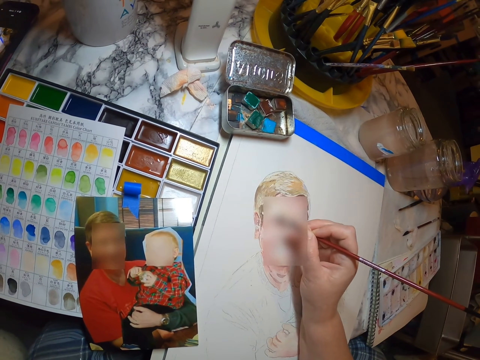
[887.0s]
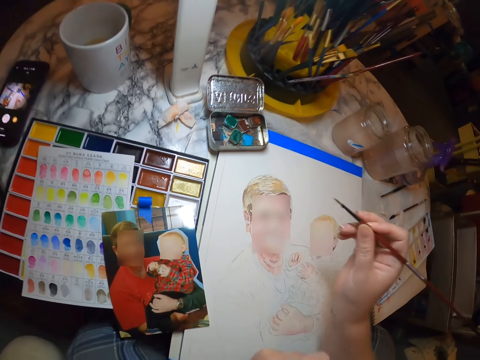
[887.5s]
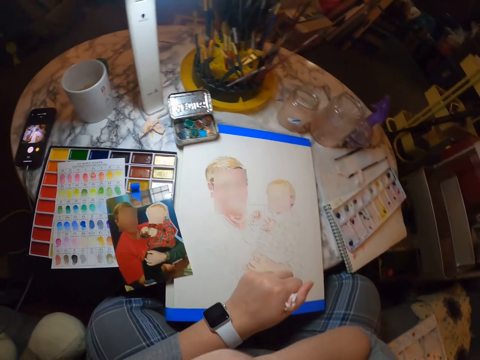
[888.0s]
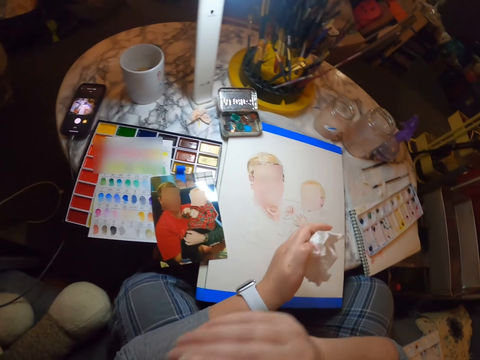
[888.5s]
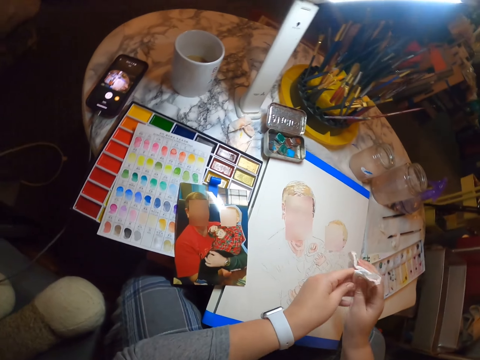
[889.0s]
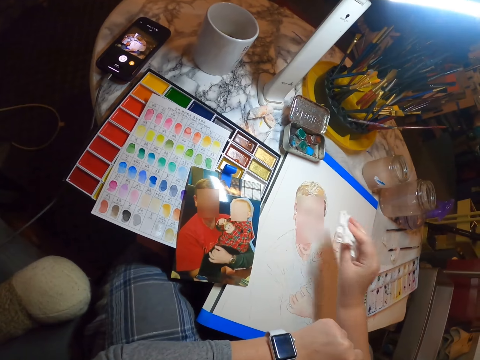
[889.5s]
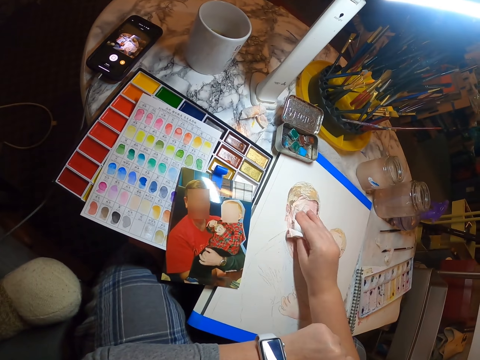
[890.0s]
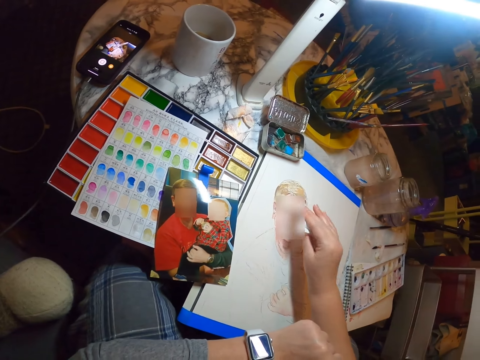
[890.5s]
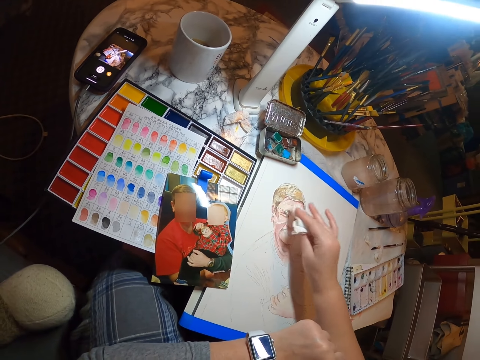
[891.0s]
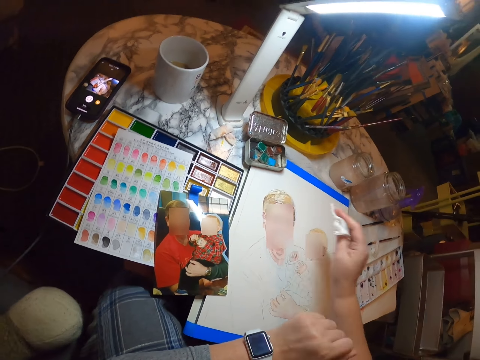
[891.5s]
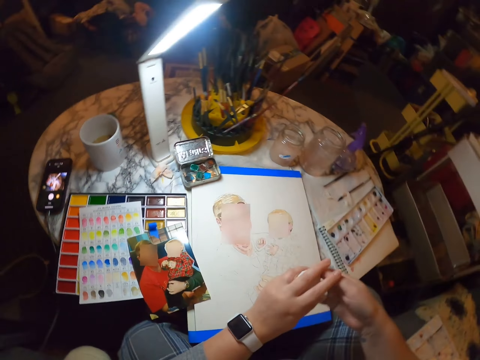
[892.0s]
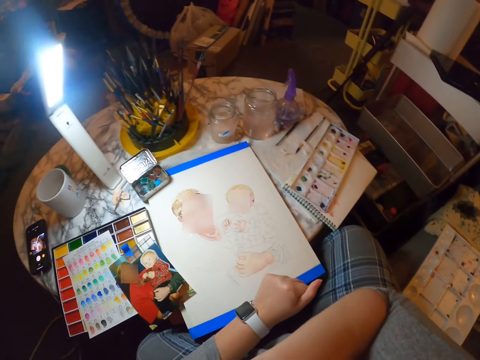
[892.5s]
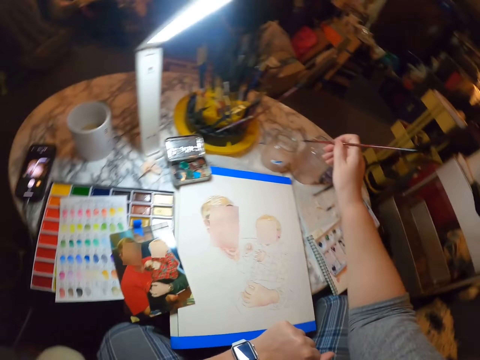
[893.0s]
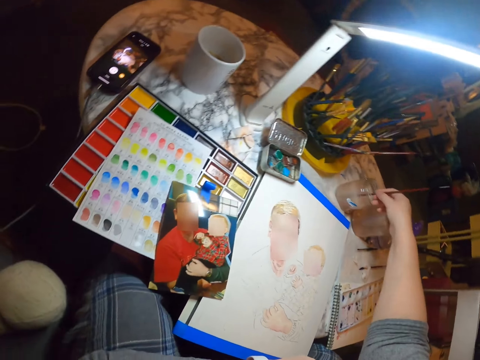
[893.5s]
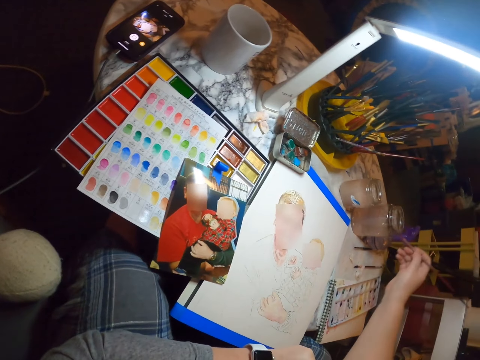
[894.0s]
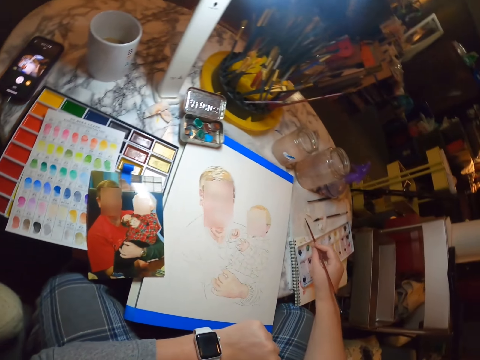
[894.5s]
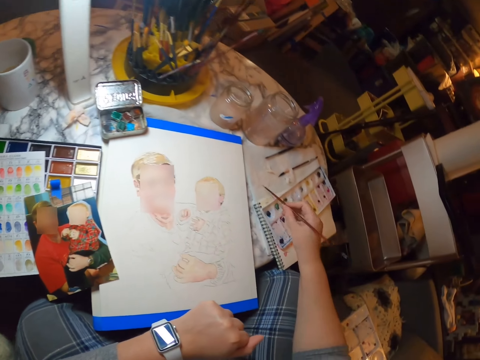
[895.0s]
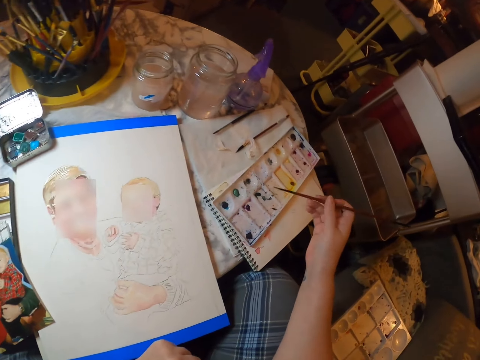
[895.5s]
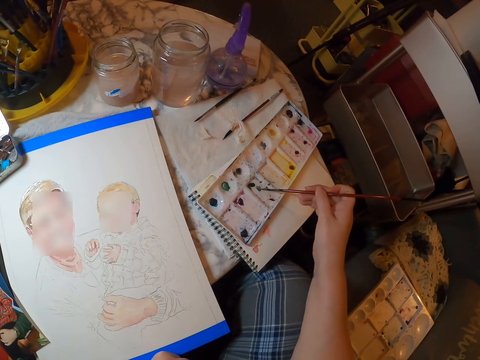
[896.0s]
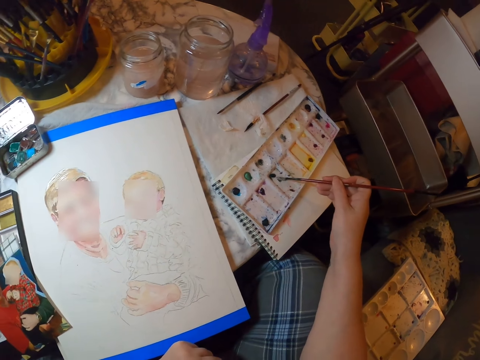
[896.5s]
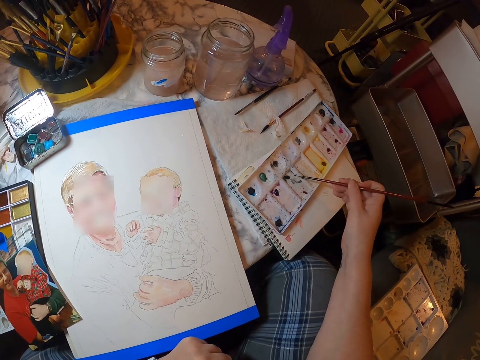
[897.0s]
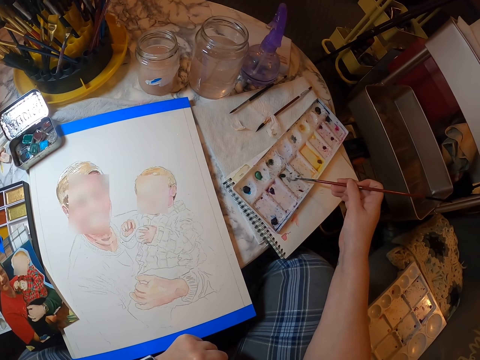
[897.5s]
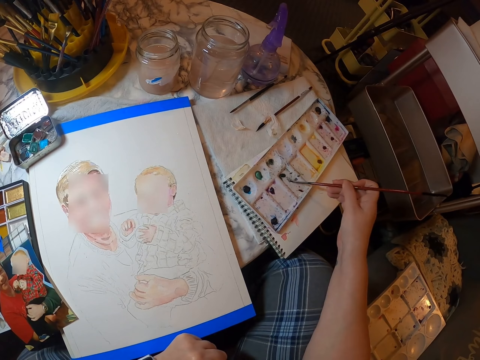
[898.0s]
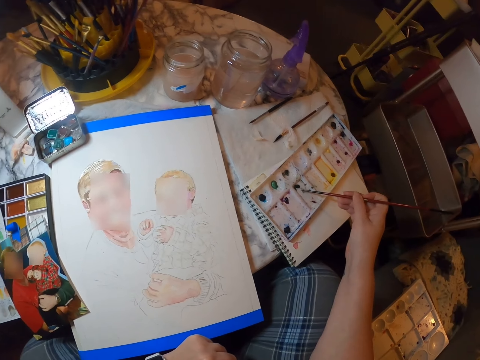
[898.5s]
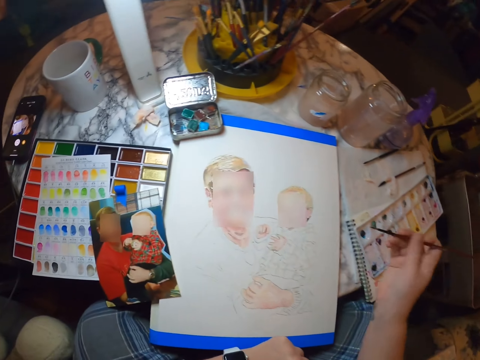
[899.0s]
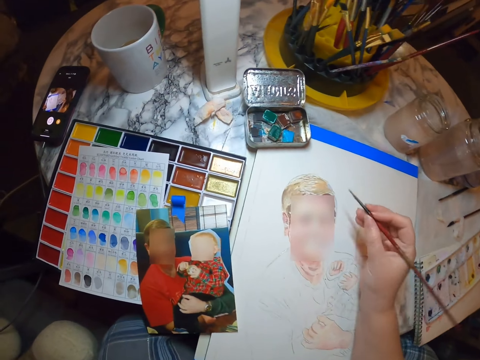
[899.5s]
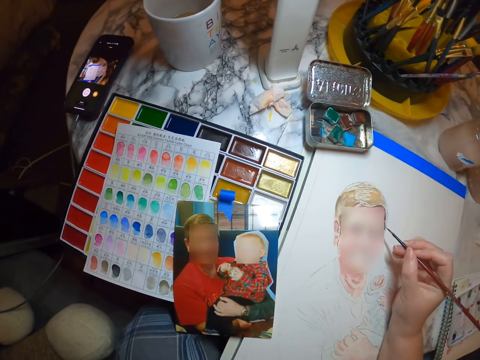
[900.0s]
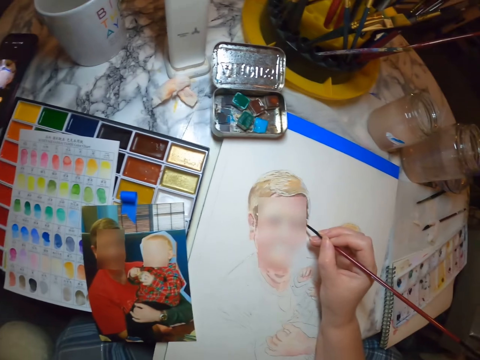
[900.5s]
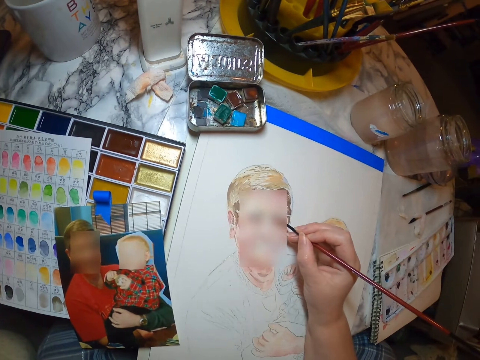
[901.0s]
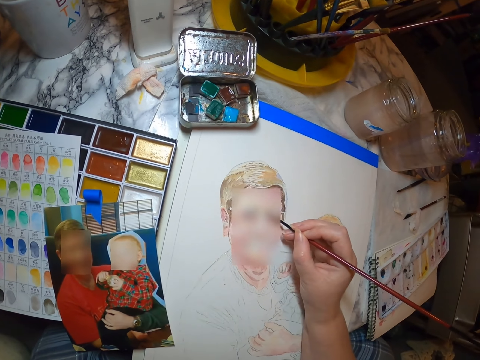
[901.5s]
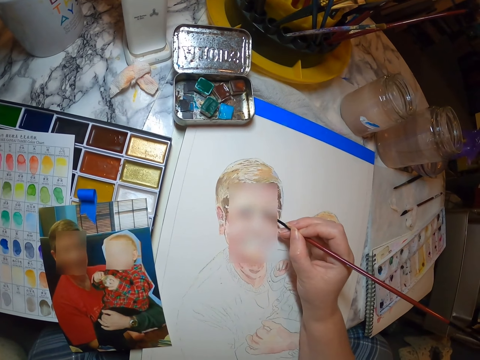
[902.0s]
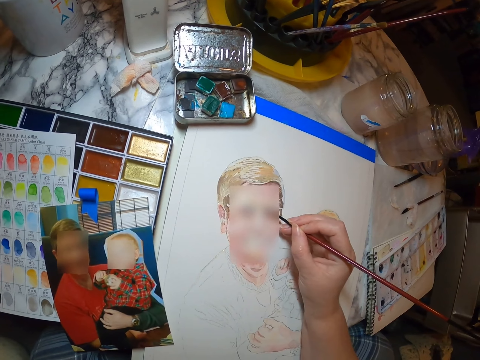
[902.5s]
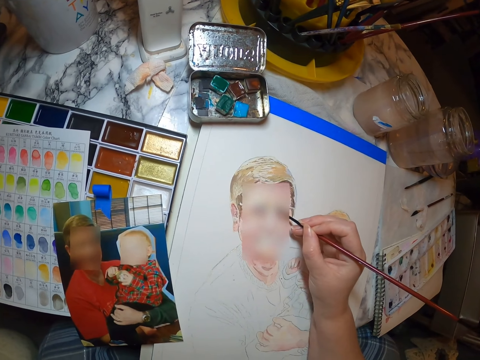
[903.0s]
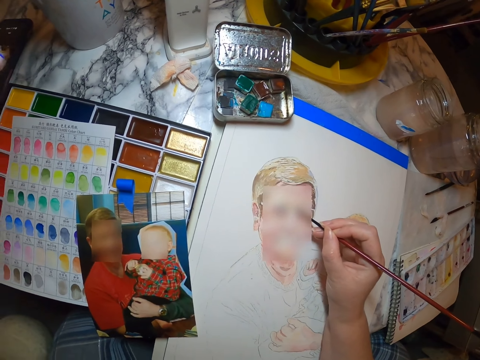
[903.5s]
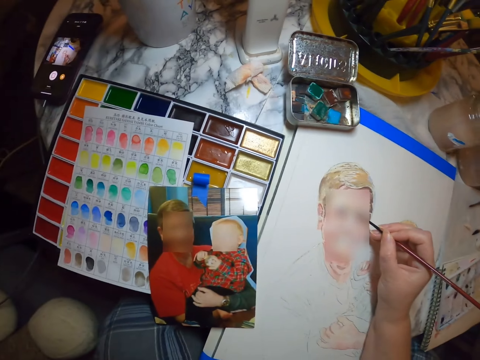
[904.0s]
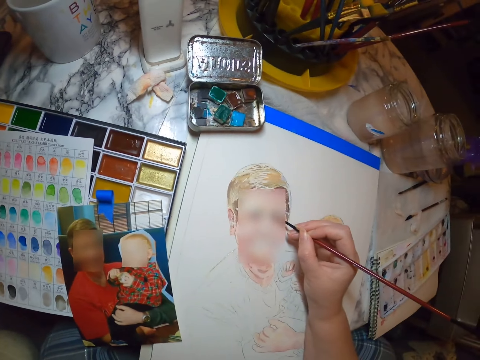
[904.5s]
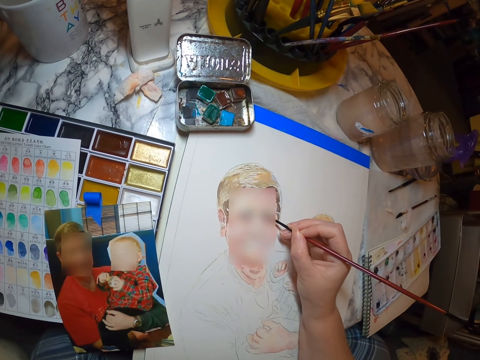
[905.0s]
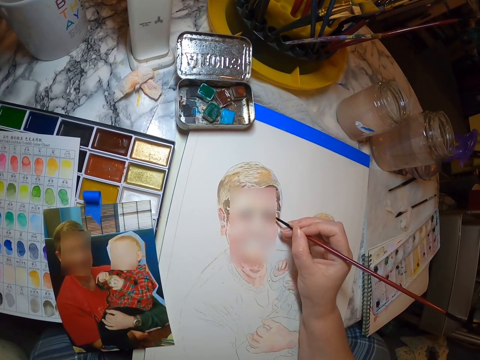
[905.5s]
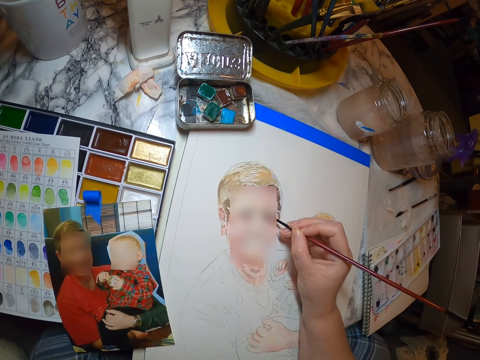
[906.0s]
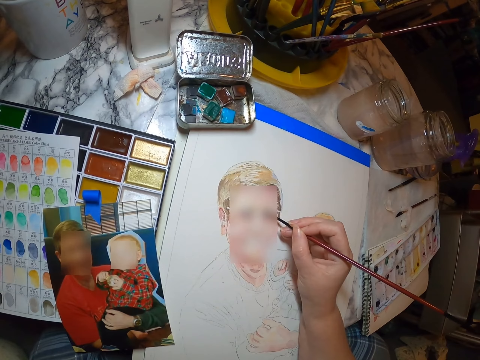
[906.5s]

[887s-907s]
The camera wearer touches something on his hands. He wipes paint with a tissue paper on the portrait. He picks up the painting brush. He puts the painting brush in water in the tin. He brushes the painting brush on the paper. He scoops the color with the painting brush. He draws the portrait with the painting brush.

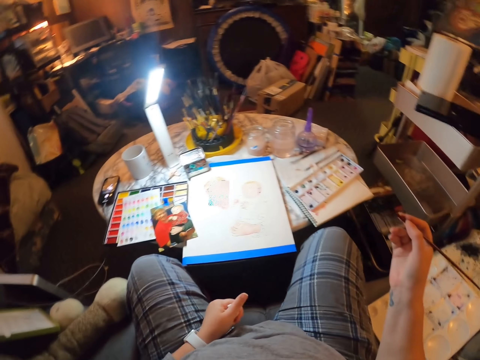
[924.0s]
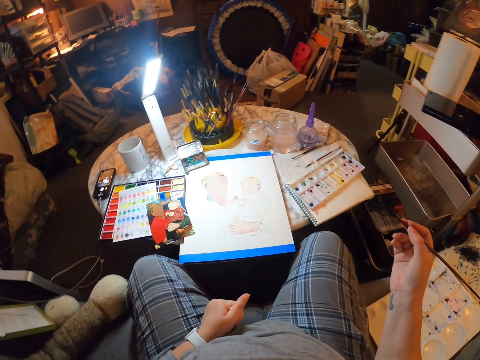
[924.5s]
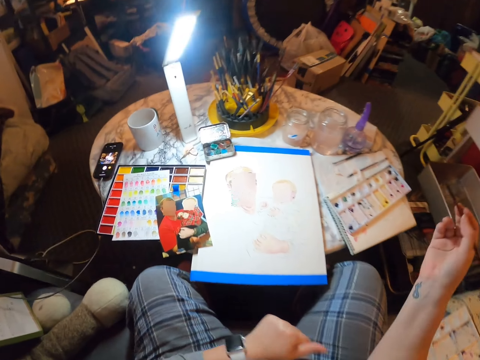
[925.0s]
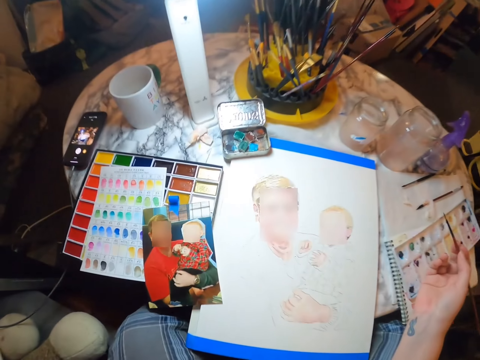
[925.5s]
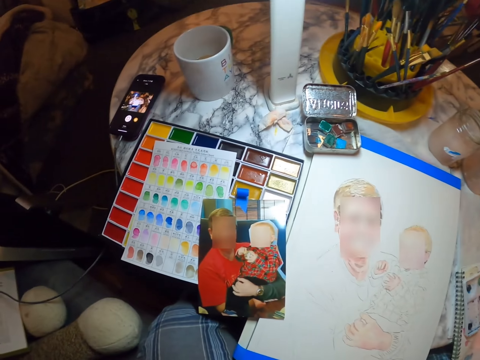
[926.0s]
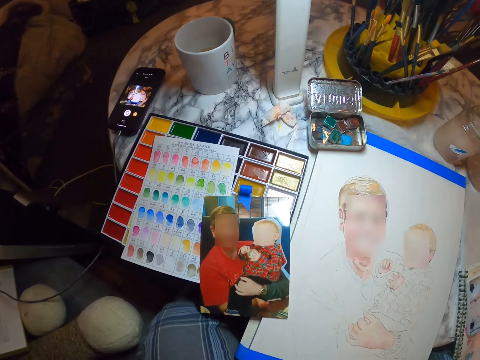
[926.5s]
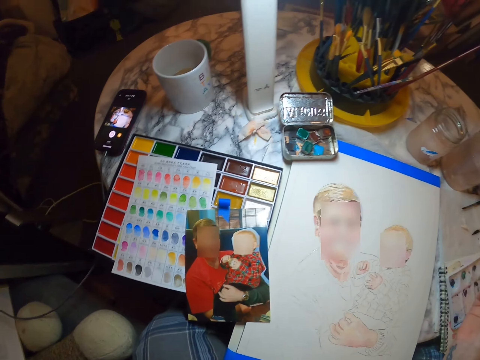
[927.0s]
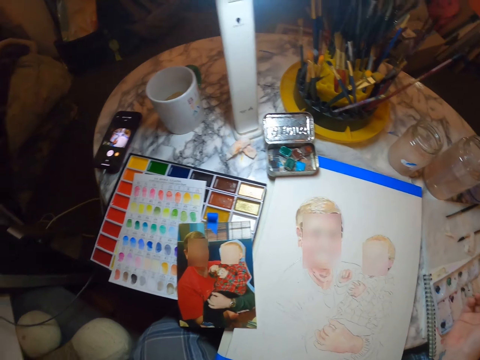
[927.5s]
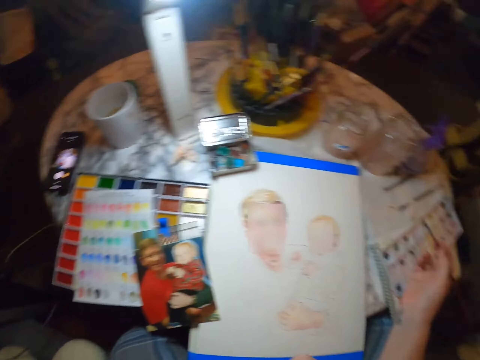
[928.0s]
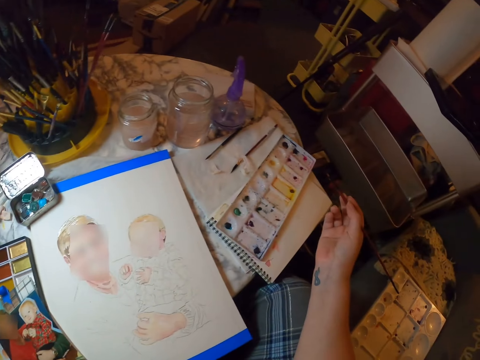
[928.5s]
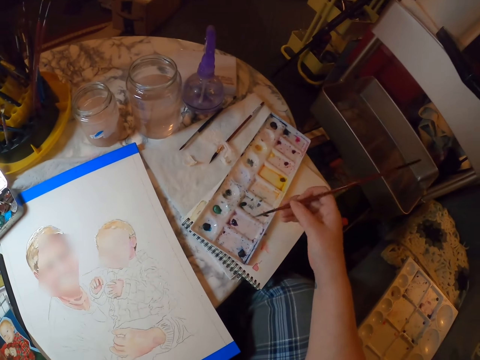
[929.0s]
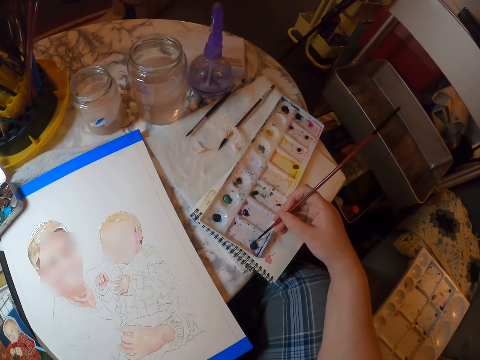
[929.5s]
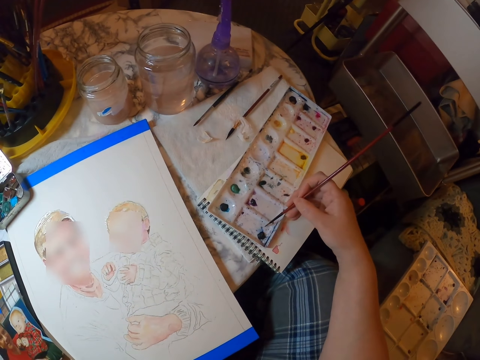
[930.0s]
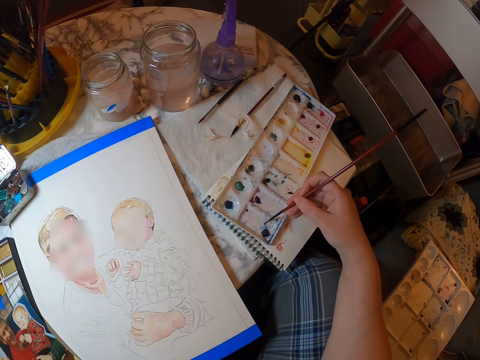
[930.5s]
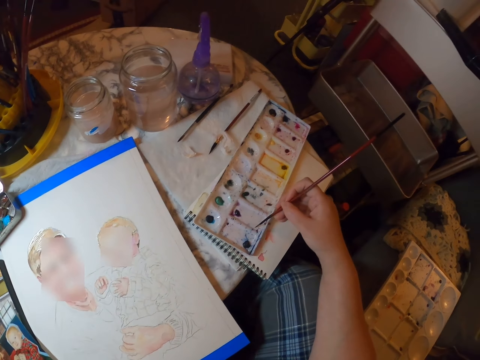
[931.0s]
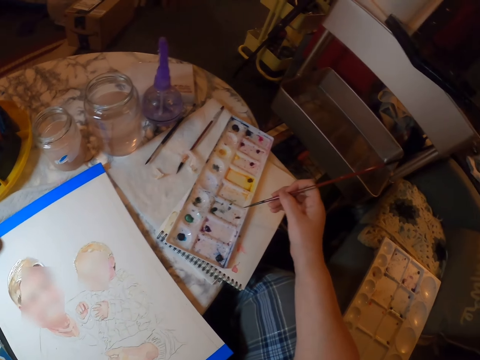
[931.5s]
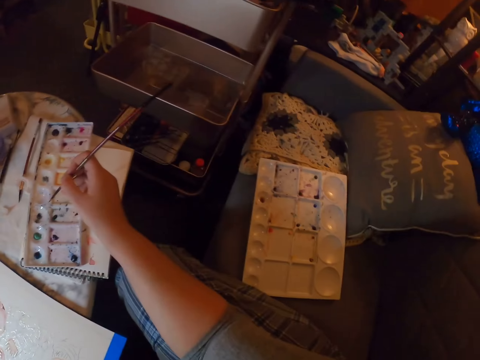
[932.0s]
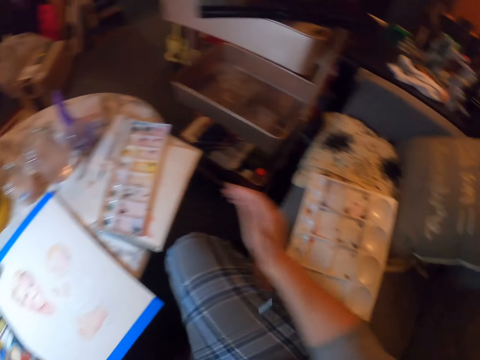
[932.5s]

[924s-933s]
The camera wearer touches something in his hands. He folds the tissue paper. He looks at the photo. He scoops the color with the painting brush. He looks at the paint palette.
